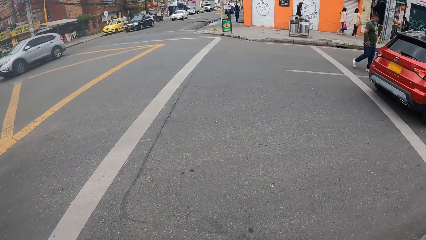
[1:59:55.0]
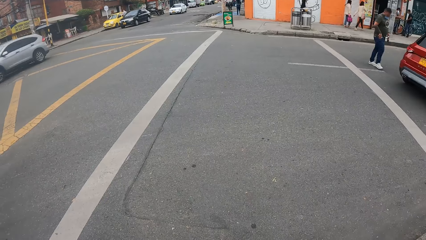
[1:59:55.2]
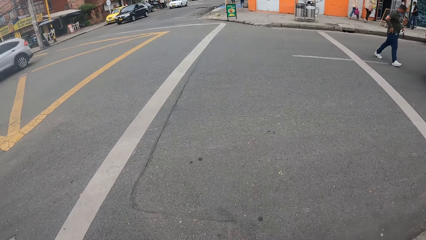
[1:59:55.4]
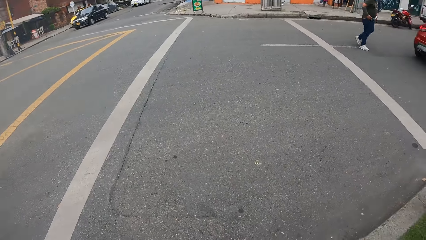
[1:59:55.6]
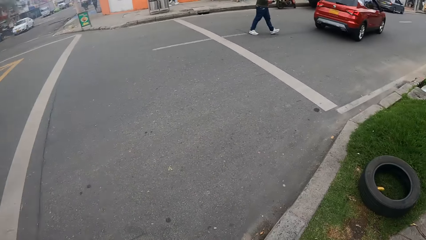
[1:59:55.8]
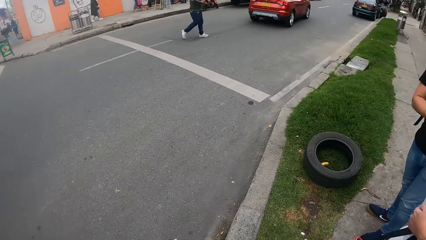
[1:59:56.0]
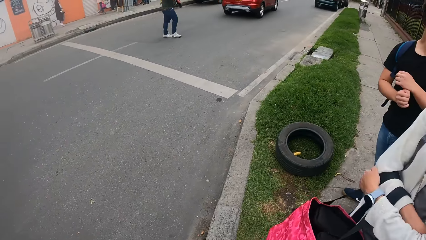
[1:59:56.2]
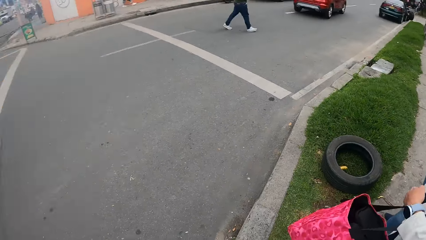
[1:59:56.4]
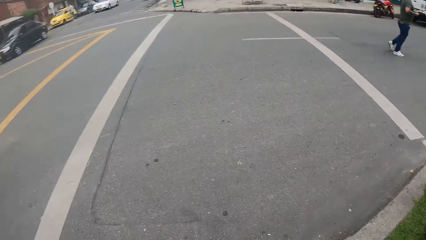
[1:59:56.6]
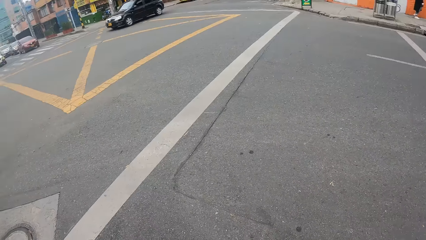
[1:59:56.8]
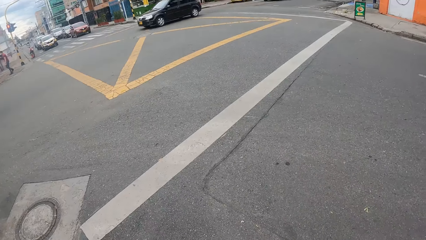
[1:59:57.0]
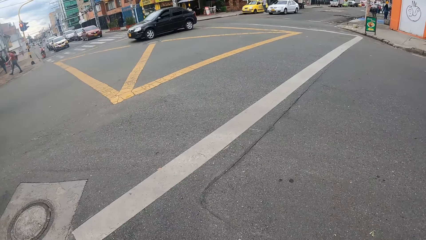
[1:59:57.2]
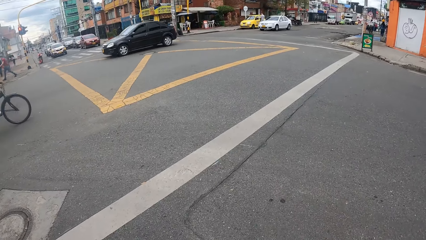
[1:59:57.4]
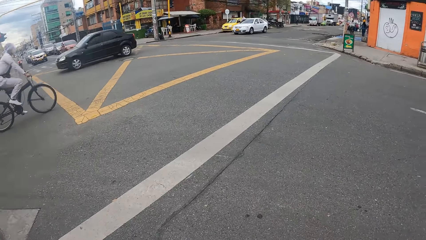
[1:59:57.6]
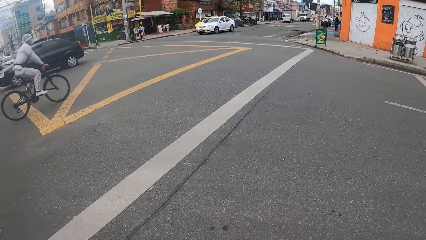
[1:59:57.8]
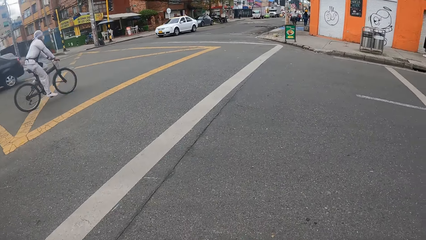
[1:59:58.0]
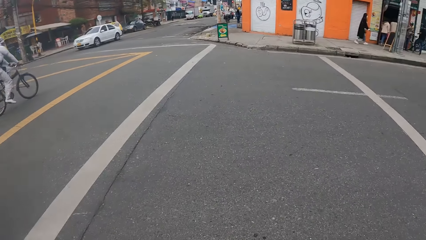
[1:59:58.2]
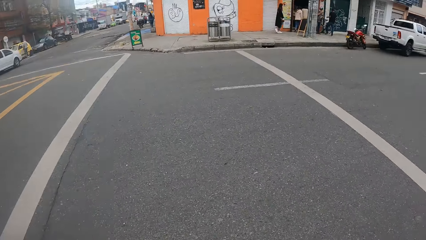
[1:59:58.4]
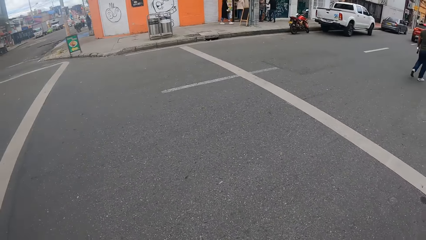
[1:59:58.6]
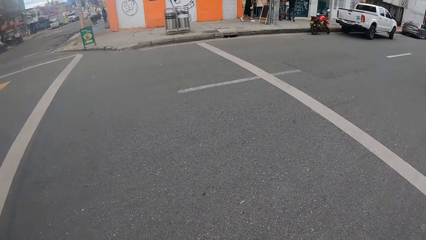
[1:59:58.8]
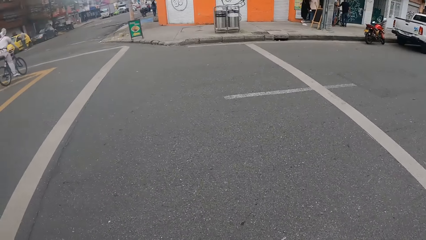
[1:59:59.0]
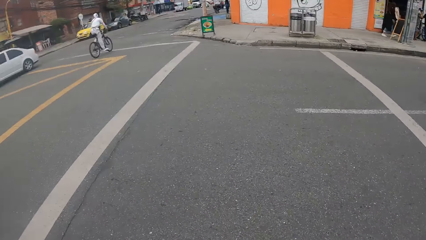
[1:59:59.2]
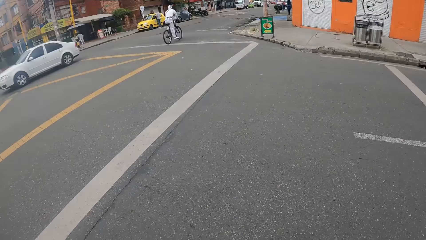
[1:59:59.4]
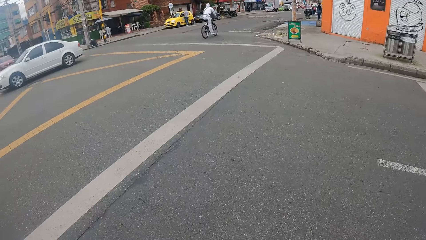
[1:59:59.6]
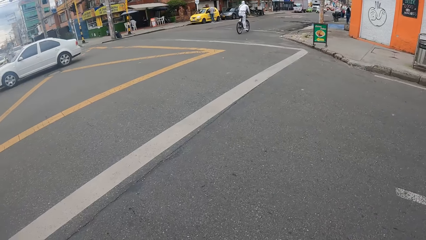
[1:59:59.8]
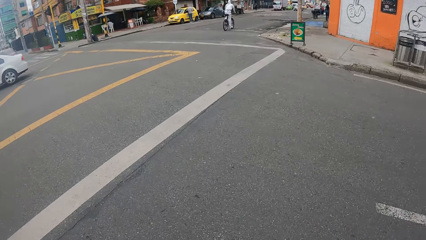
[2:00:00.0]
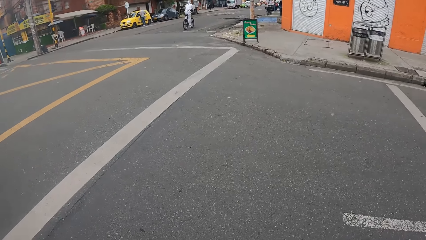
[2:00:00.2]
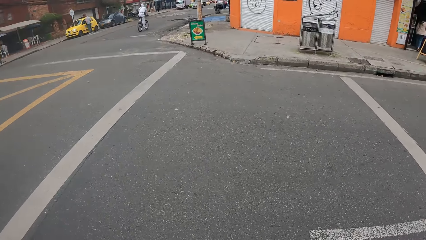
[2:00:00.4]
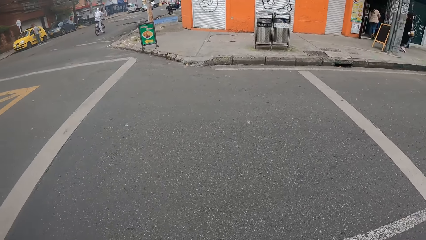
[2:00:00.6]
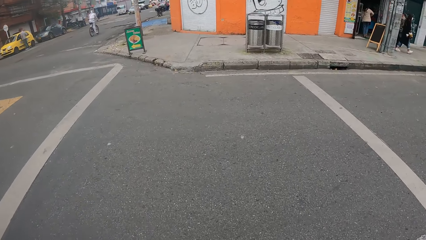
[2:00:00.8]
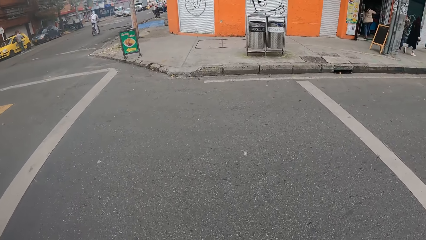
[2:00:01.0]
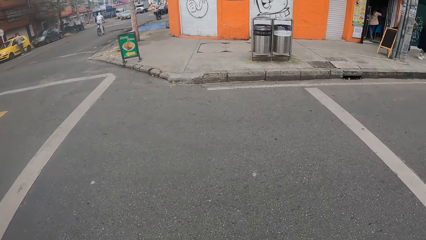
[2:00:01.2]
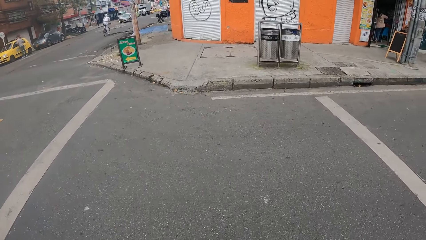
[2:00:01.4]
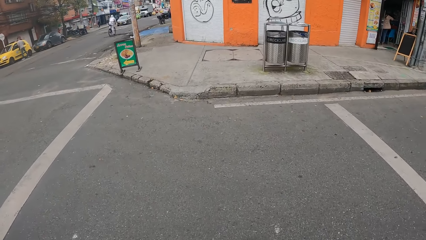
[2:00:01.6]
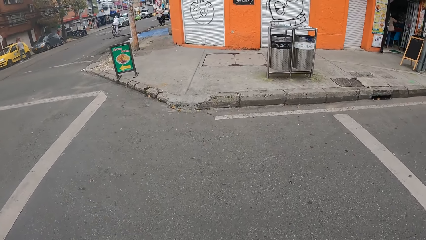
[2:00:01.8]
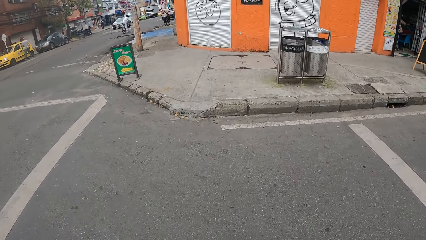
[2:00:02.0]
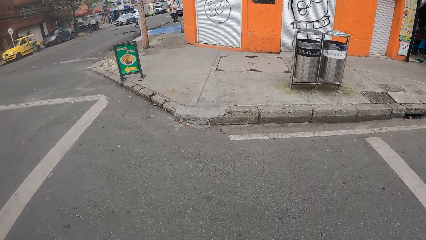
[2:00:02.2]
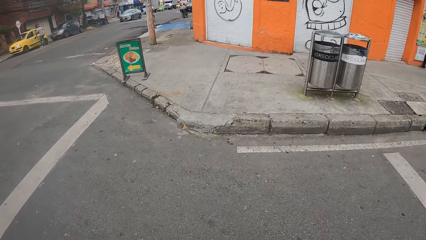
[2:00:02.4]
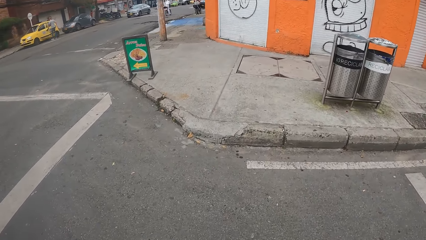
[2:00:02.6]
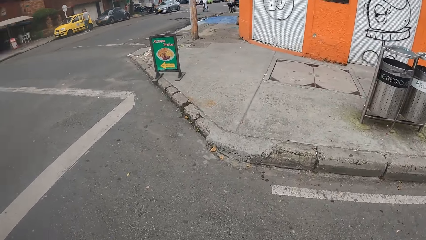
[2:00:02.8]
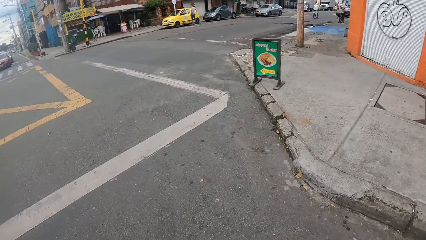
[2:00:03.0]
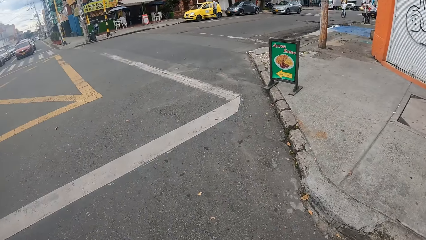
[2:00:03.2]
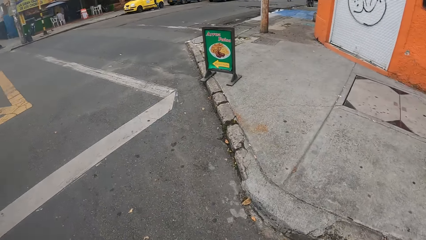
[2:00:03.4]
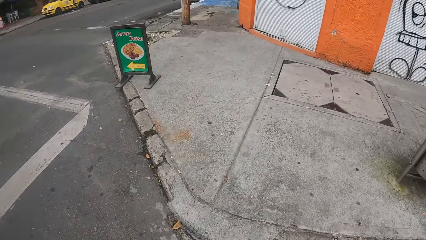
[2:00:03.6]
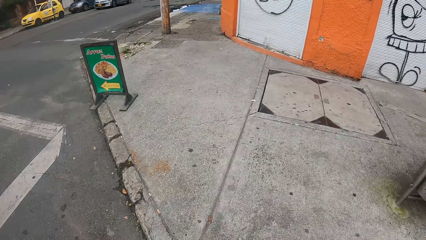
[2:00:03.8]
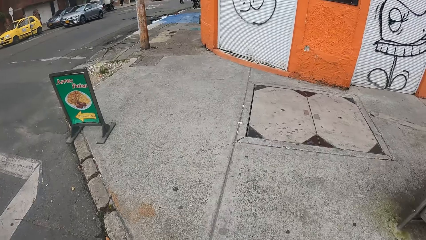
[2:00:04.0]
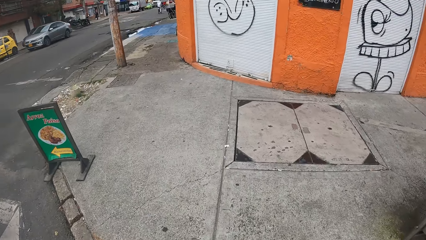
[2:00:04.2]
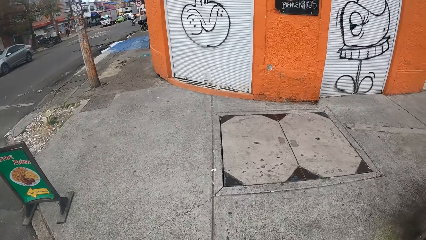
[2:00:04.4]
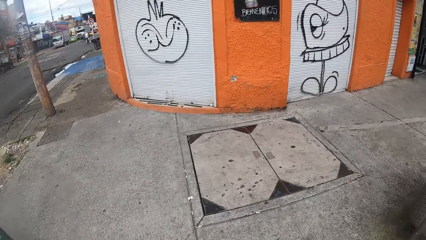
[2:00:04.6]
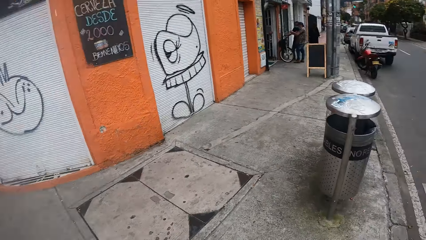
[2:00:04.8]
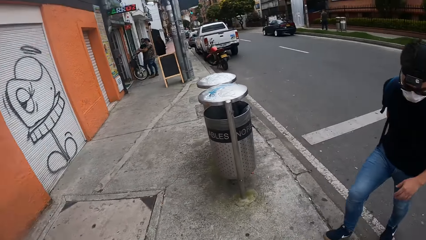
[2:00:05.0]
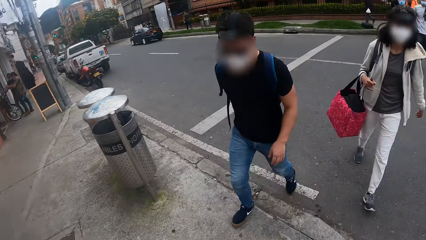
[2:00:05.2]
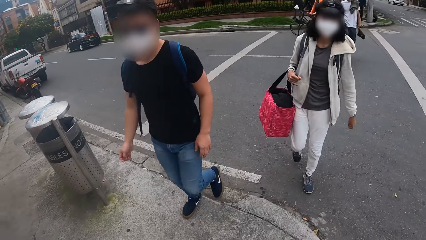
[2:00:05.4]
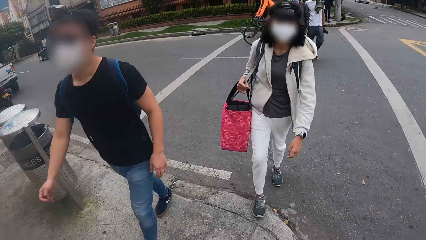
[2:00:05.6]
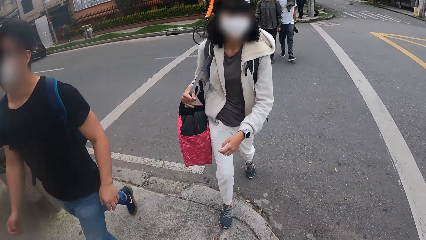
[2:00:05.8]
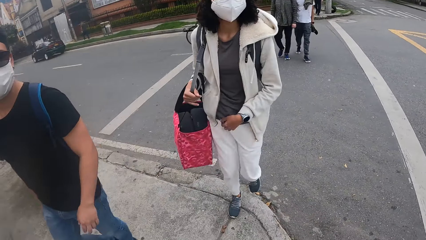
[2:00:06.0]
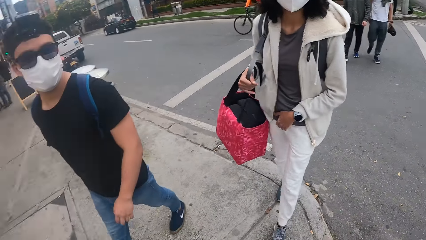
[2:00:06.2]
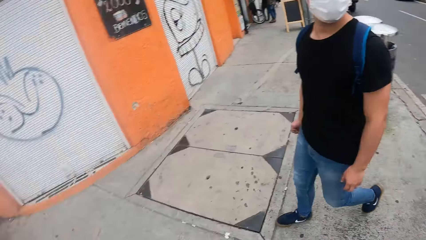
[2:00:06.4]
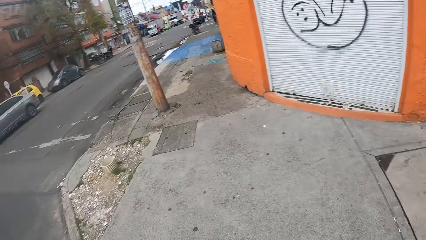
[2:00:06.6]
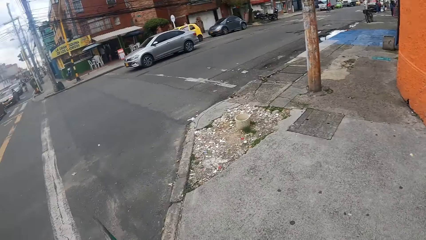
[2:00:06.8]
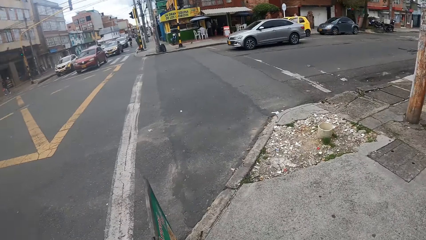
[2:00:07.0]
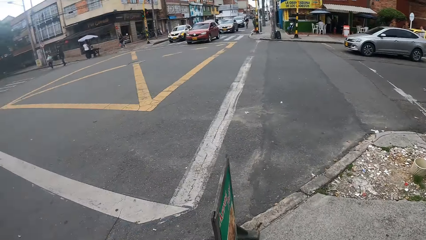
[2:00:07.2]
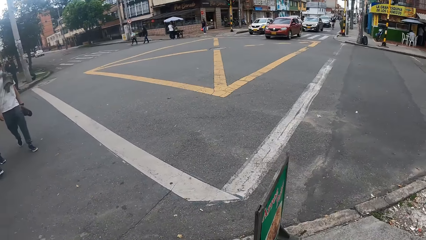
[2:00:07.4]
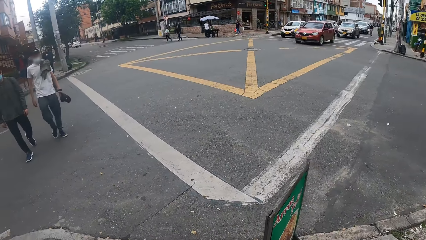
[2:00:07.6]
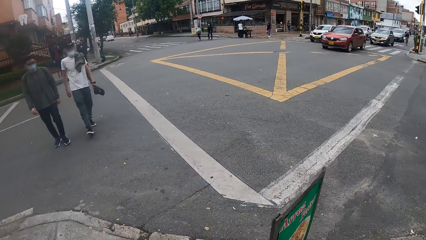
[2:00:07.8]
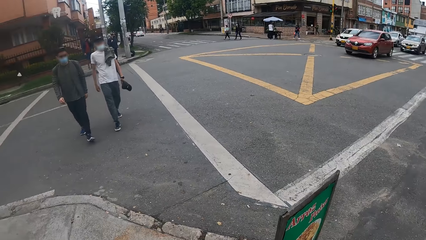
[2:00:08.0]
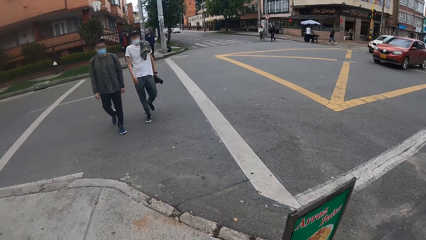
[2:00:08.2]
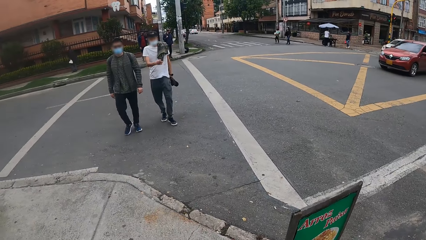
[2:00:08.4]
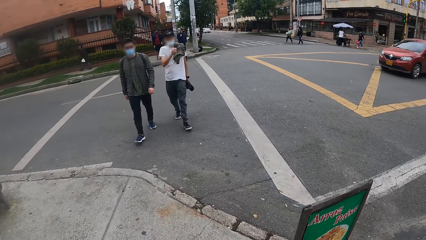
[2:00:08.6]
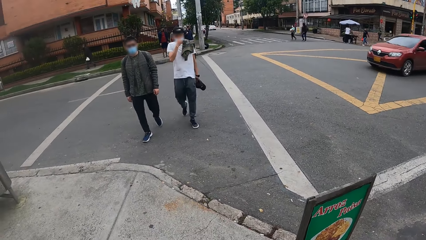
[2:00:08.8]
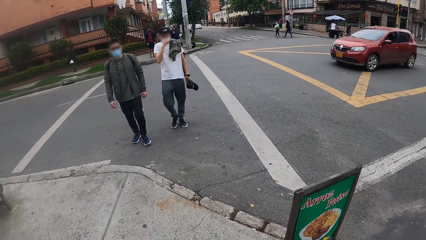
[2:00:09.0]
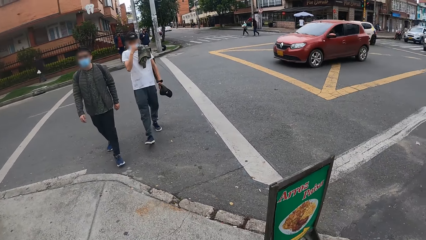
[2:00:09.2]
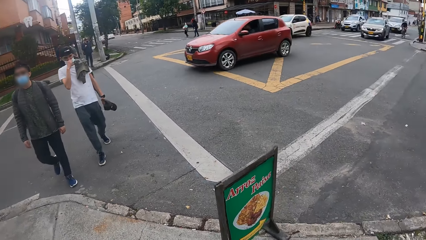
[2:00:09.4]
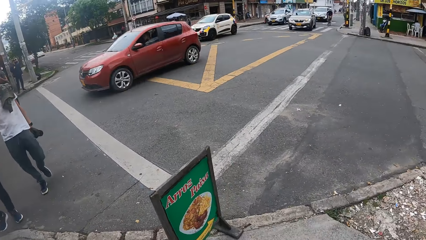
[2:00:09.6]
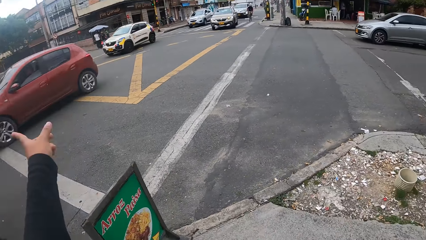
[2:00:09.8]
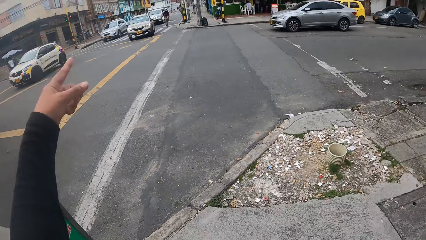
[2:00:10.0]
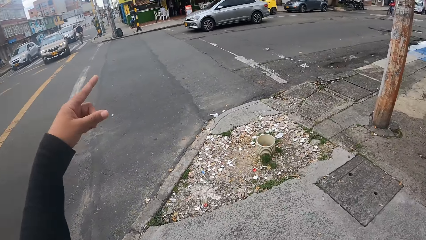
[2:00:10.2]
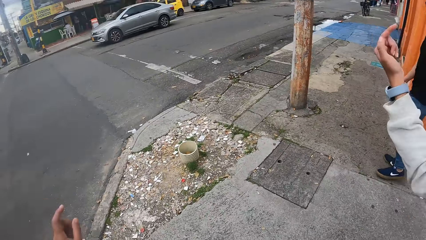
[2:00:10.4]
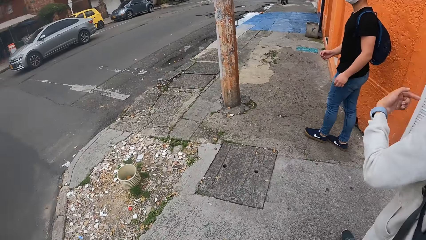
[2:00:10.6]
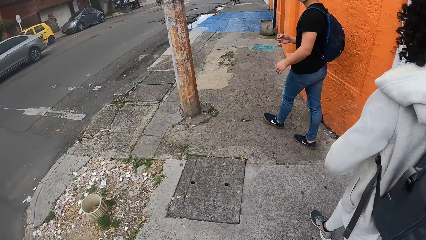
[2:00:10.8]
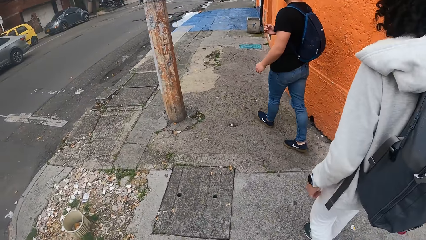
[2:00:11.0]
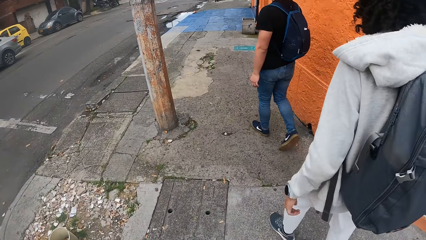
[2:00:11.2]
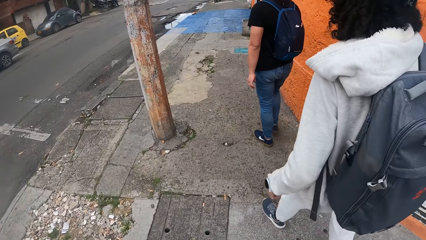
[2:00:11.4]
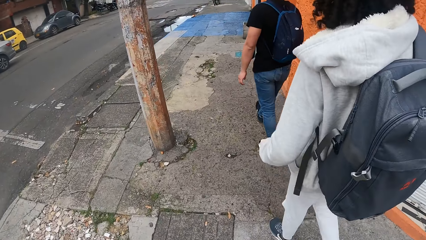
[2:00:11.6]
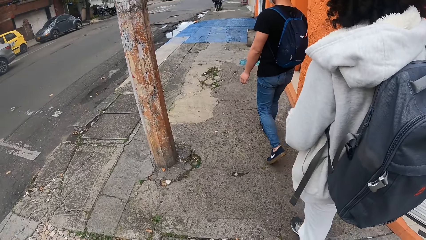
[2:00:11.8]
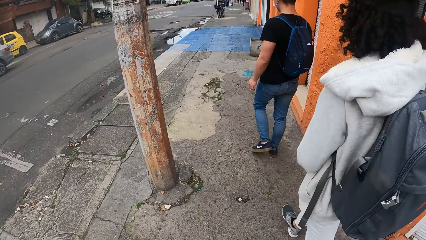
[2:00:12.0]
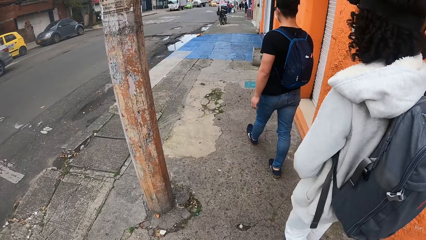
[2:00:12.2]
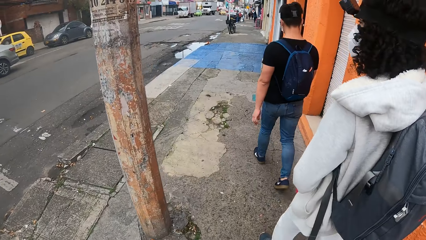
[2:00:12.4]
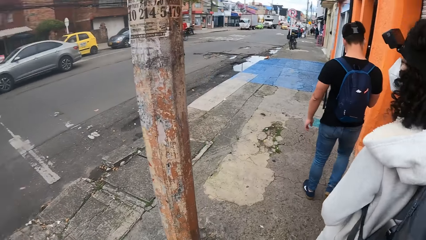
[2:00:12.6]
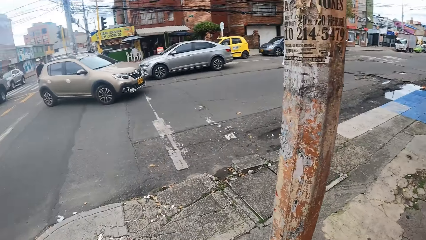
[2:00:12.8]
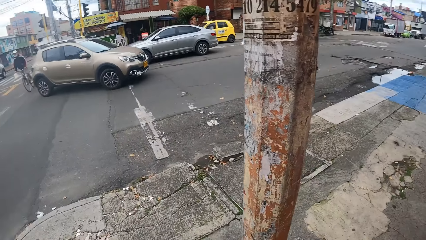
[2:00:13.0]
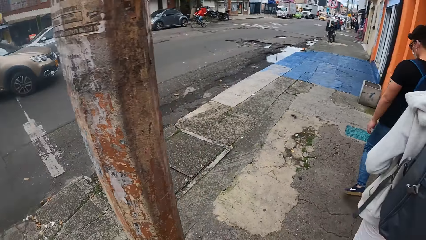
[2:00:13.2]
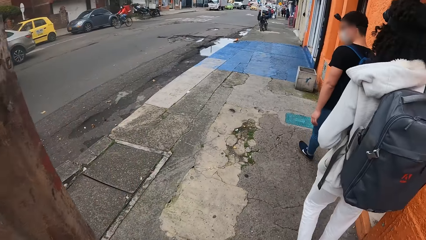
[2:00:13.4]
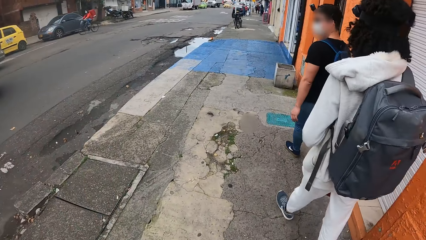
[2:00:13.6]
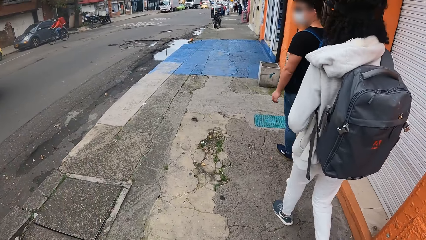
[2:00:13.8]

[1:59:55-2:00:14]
The camera wearer crosses on a road. A person crosses the road with another person, a man and a fourth person. The camera wearer looks around. The man touches his nose mask with his right hand. The camera wearer points at something. The first person walks along the sidewalk with the second person and the camera wearer.
